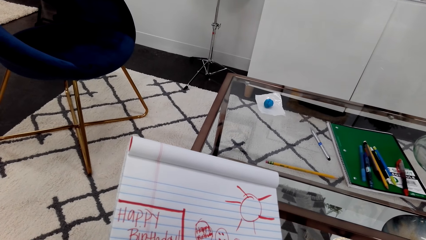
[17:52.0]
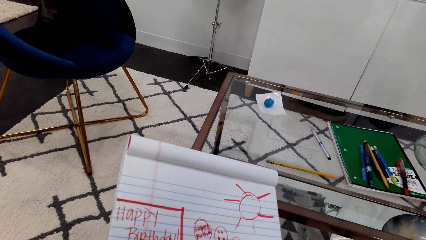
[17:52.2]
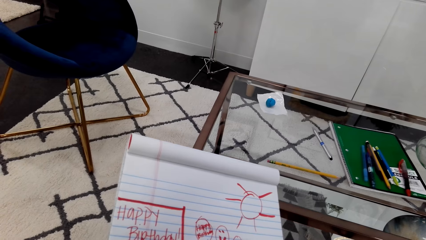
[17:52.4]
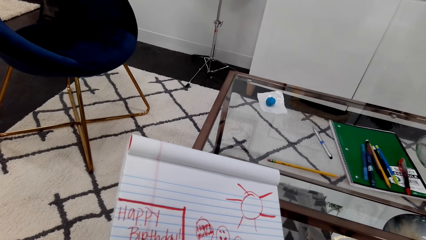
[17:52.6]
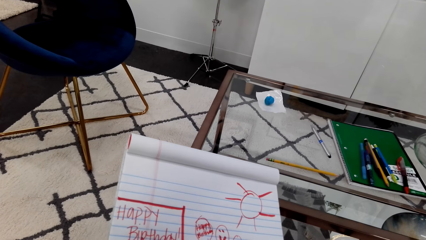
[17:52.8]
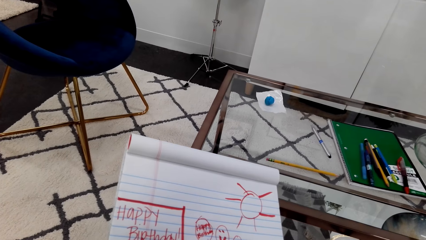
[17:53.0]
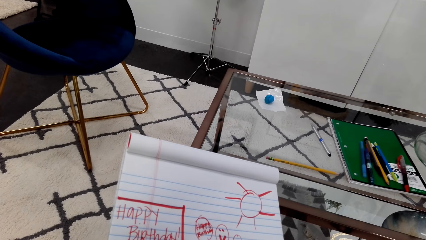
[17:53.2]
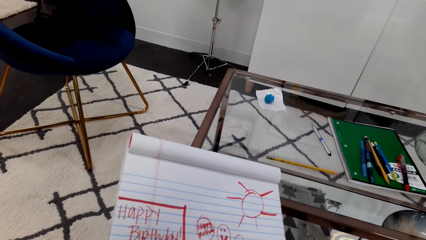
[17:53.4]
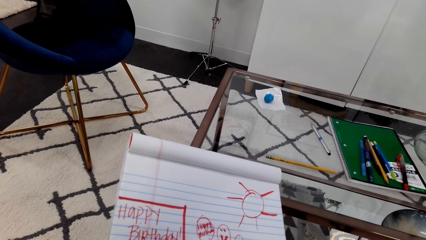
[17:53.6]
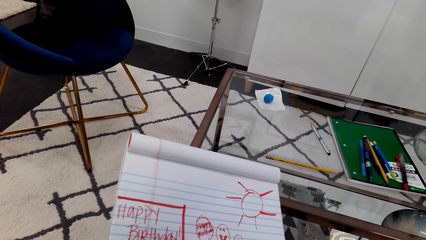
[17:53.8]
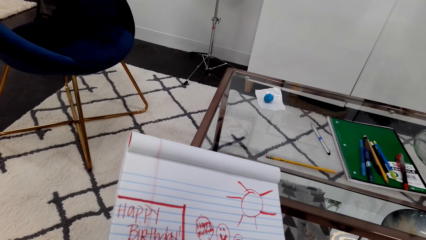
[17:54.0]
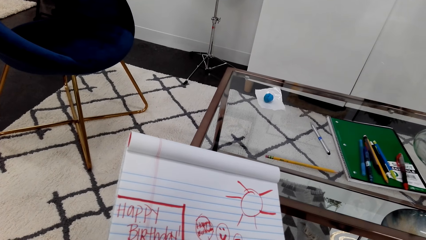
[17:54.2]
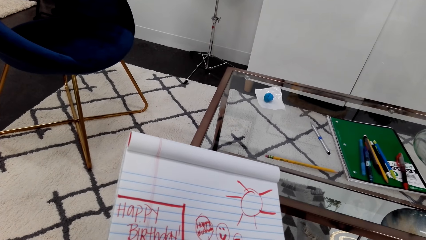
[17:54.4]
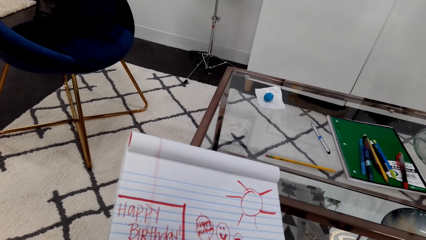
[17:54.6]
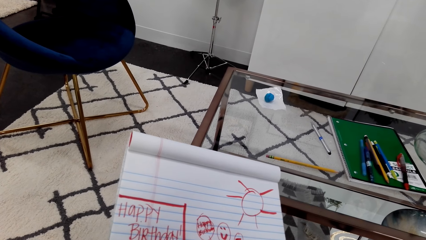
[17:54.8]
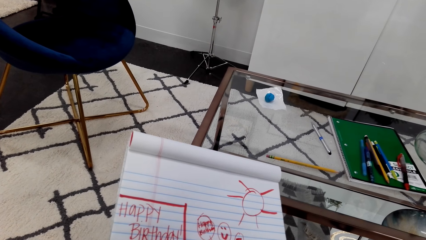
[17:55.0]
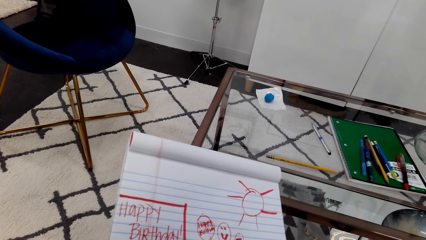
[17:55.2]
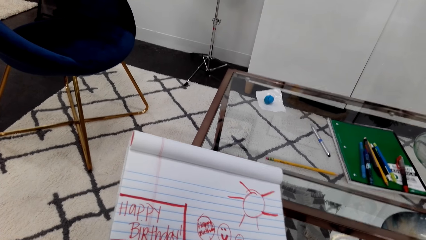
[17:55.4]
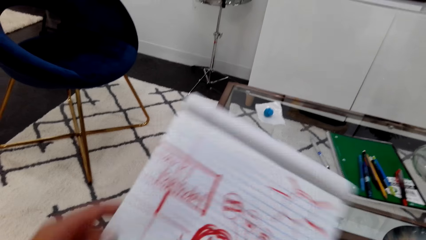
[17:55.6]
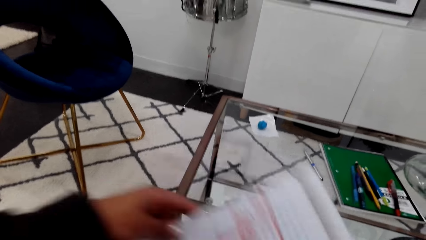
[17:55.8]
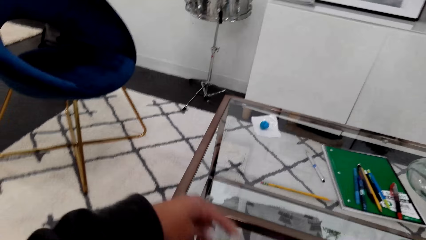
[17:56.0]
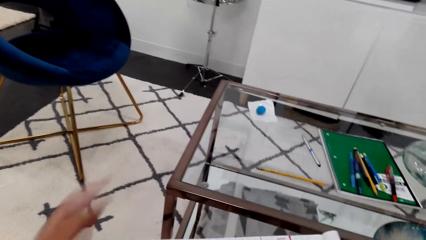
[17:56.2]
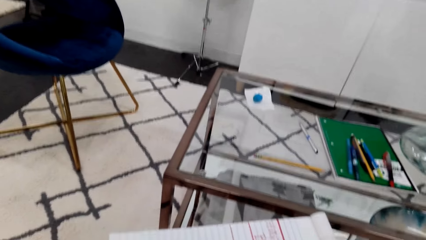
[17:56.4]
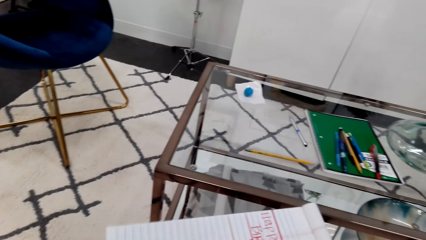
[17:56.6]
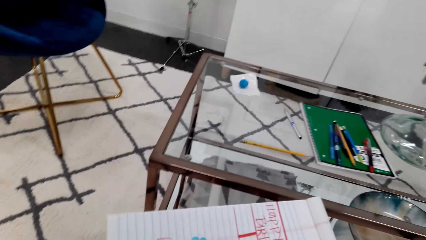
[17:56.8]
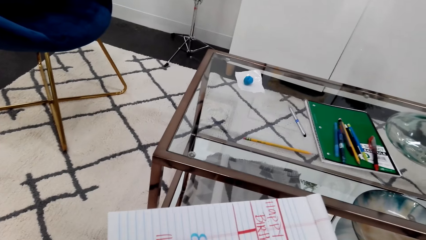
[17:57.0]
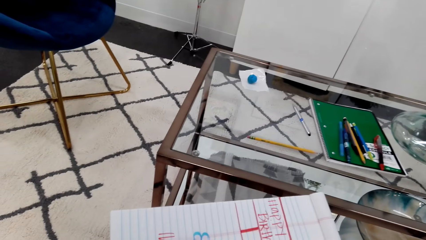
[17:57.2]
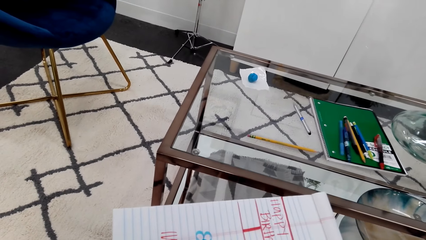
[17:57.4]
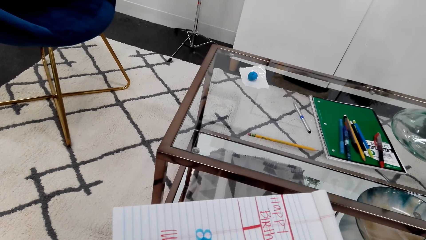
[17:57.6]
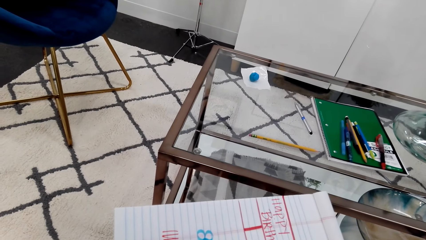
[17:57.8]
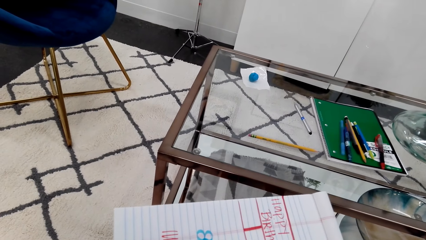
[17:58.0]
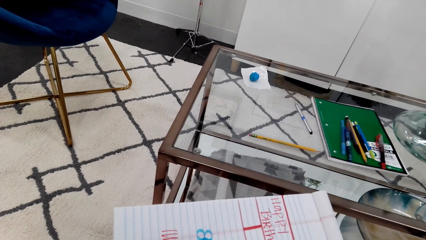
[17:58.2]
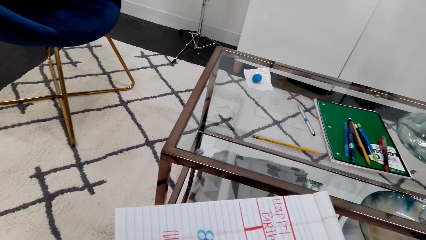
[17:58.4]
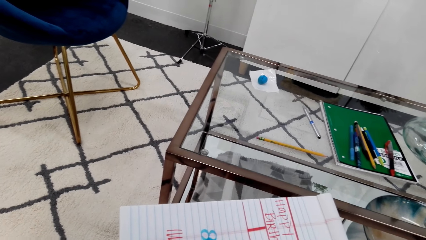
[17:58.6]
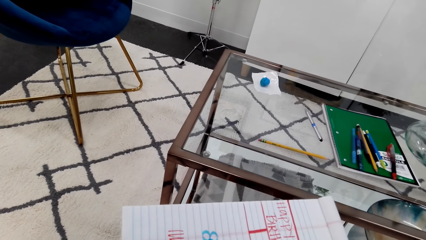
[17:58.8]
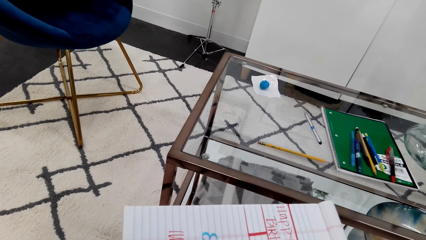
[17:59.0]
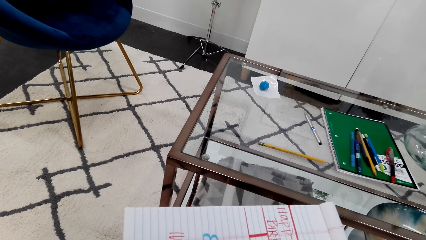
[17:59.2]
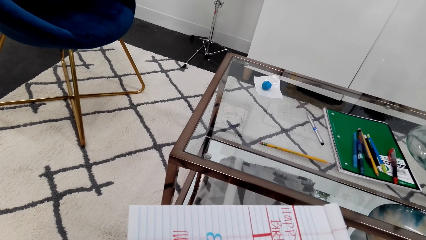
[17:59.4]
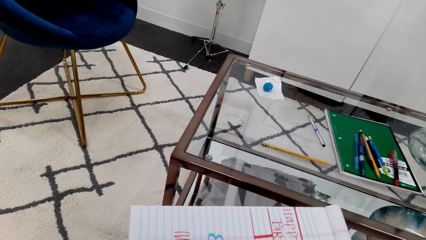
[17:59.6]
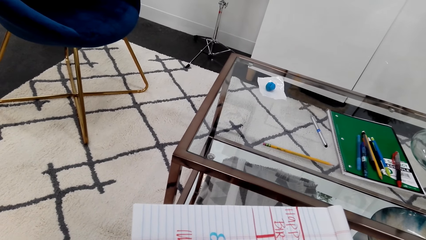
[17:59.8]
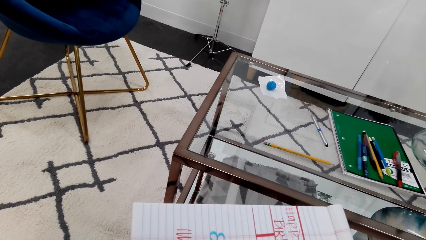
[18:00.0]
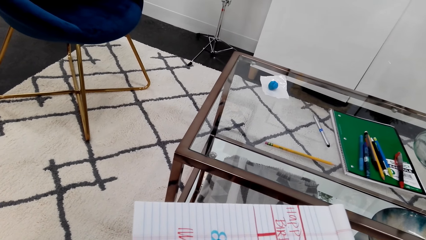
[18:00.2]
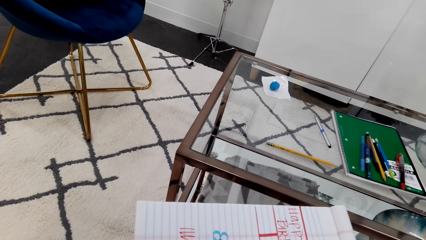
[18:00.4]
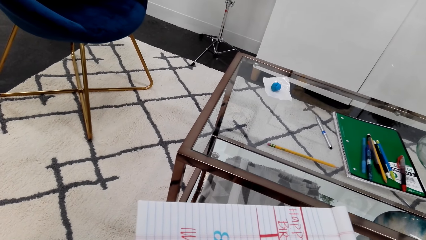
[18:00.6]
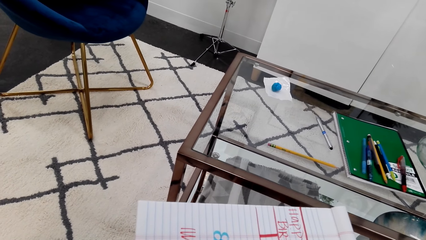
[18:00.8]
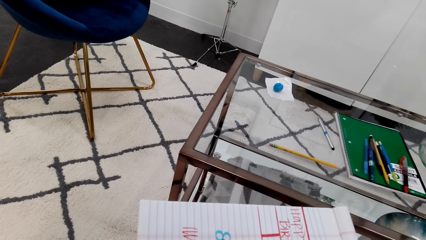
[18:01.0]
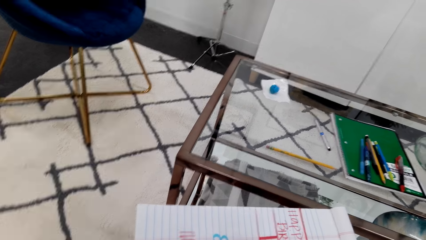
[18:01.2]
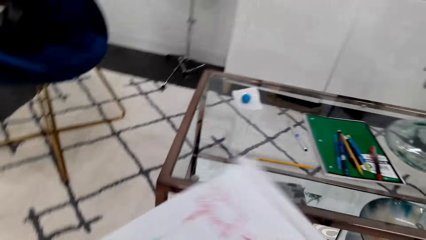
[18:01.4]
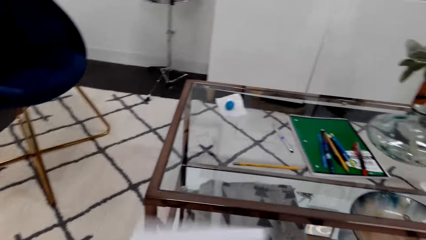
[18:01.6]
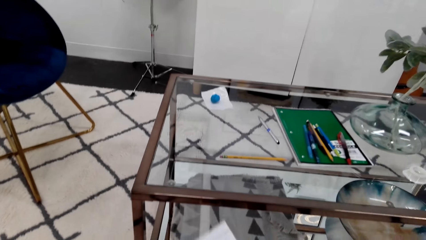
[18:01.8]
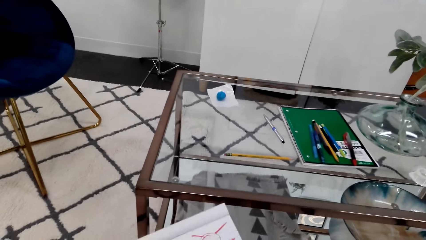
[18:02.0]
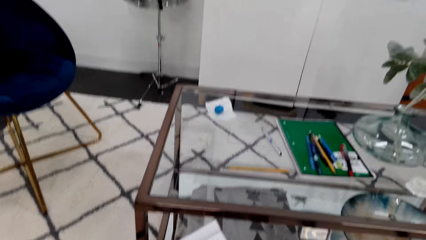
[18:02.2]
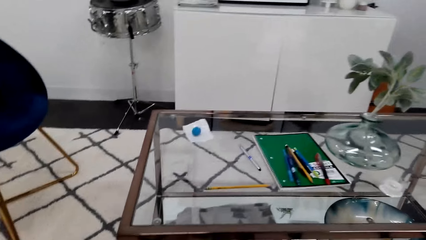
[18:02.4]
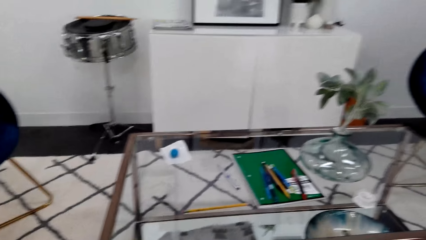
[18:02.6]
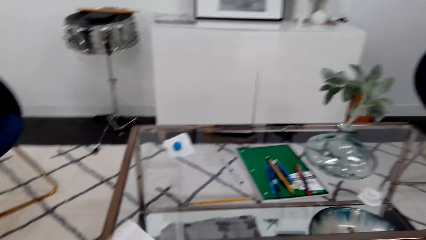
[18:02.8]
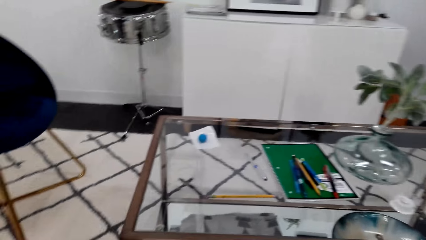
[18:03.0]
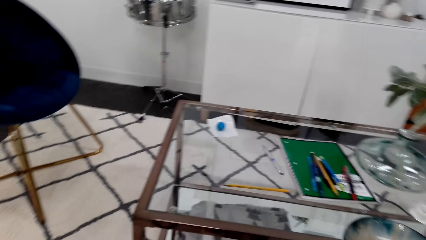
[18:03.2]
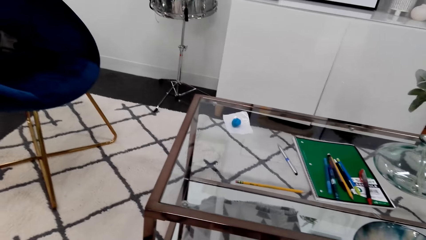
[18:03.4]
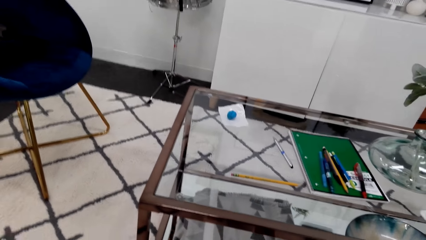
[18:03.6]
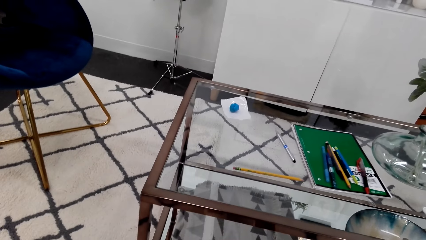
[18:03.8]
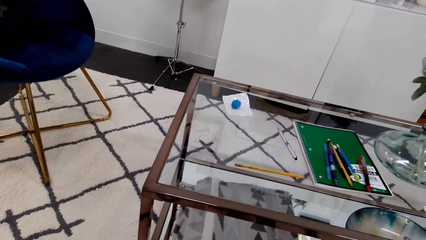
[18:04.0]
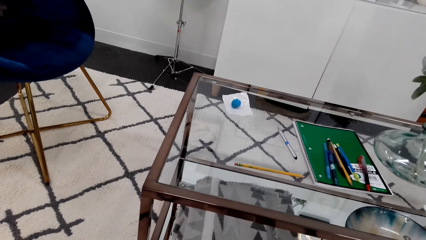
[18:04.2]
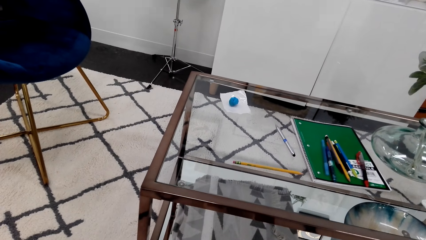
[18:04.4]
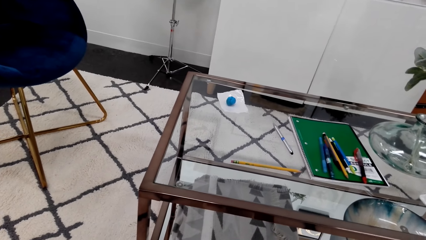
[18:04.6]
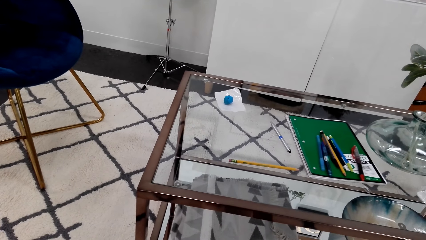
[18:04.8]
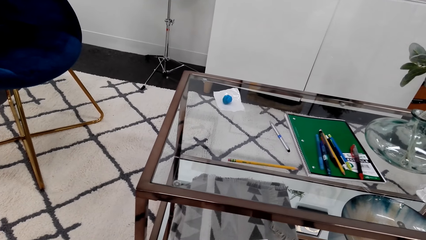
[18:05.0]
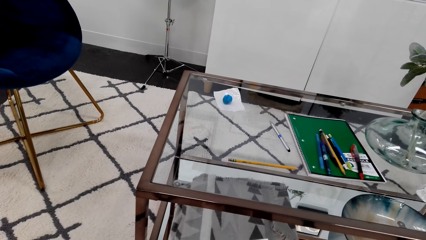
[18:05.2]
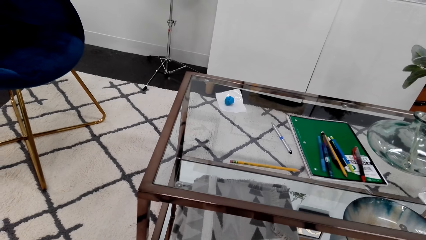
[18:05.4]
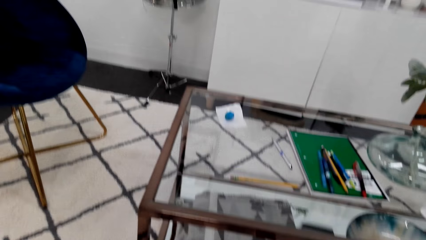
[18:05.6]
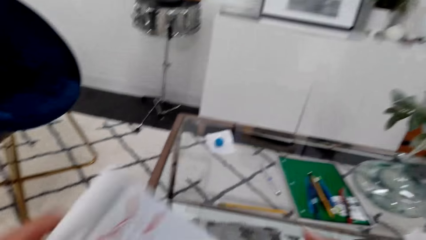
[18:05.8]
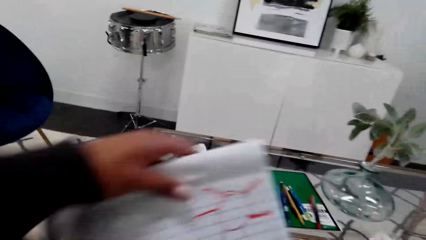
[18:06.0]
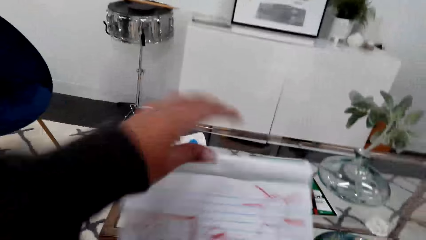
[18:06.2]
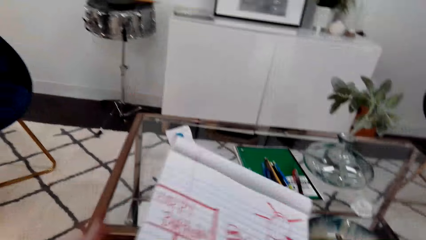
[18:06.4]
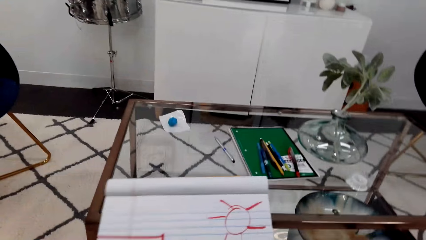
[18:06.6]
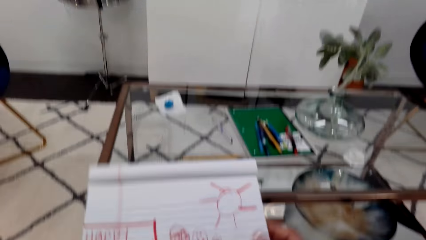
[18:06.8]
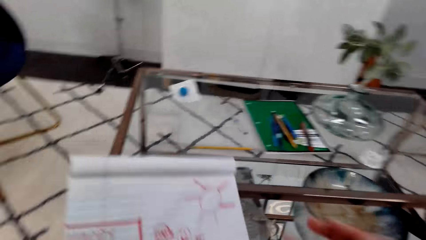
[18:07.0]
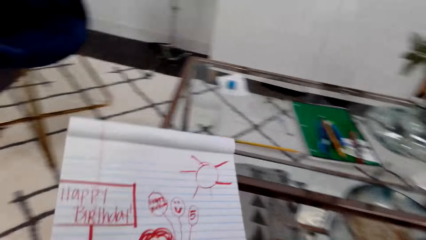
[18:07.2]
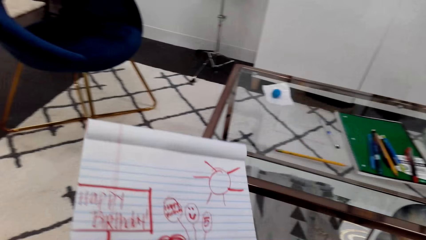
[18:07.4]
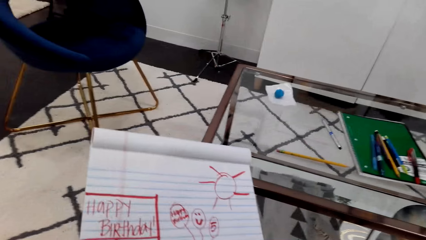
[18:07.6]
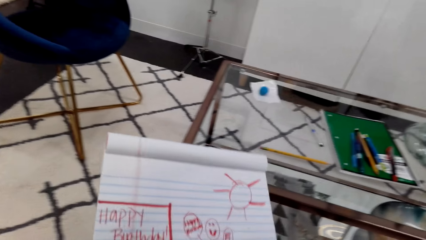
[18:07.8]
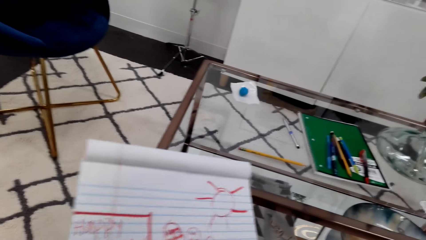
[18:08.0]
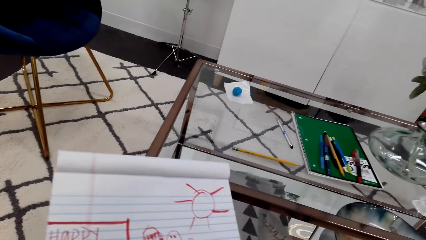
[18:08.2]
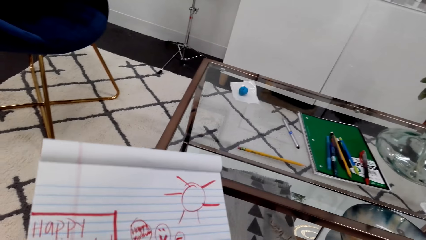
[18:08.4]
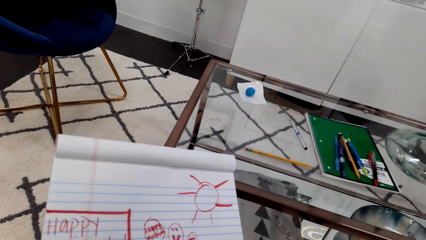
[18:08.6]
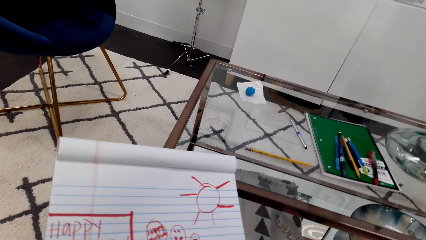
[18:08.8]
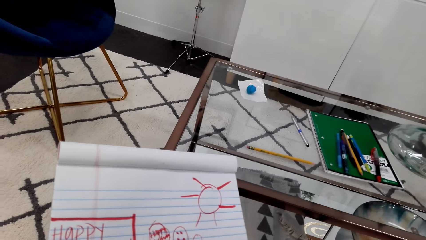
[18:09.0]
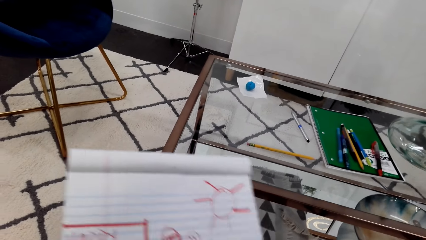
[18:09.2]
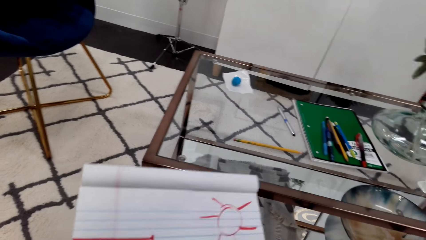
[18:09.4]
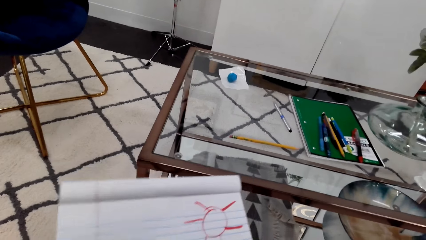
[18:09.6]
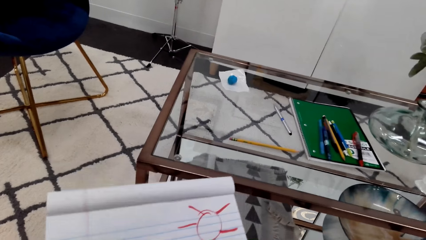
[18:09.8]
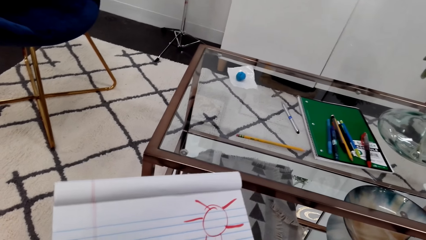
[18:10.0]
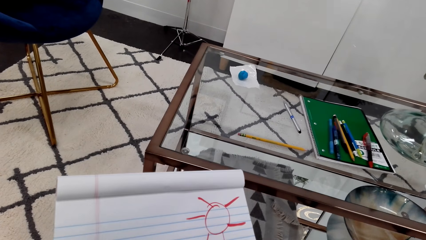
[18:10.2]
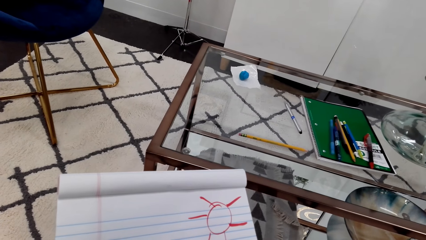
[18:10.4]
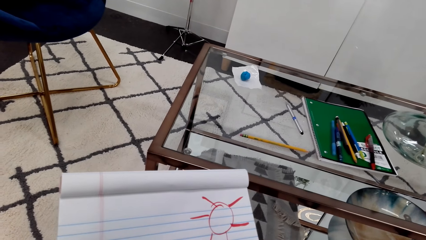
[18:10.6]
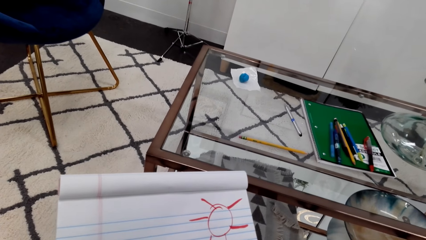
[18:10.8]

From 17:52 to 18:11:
The camera wearer turns the book repeatedly. They adjust the book.
